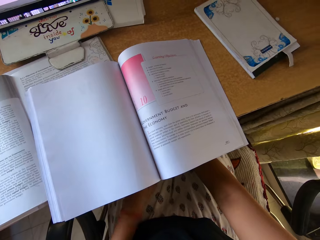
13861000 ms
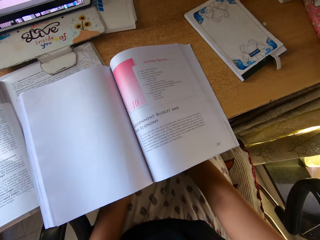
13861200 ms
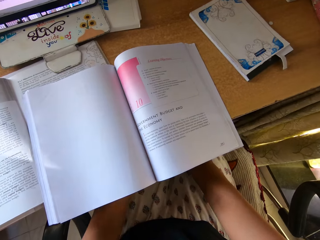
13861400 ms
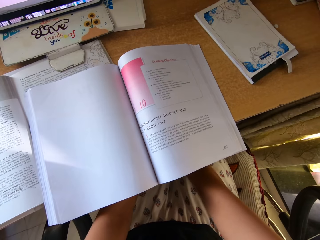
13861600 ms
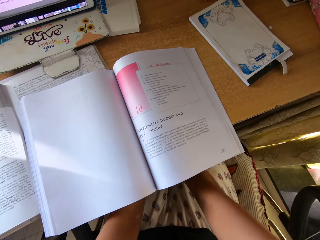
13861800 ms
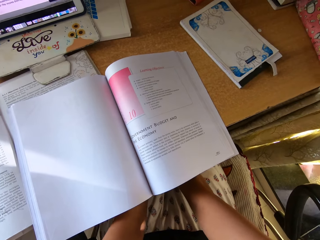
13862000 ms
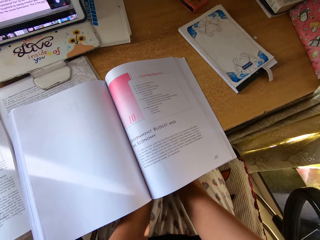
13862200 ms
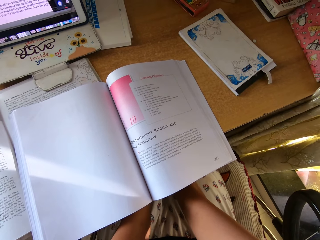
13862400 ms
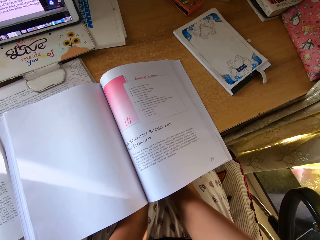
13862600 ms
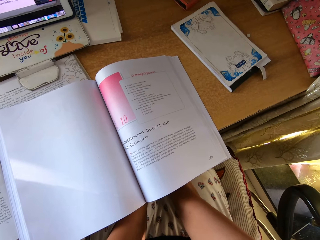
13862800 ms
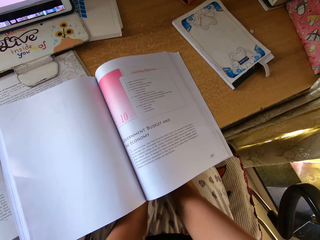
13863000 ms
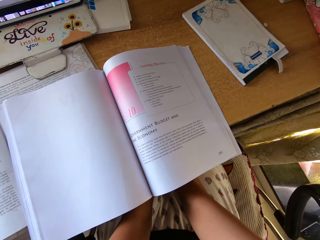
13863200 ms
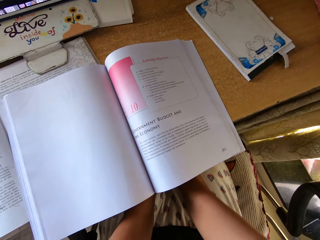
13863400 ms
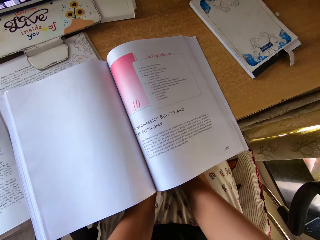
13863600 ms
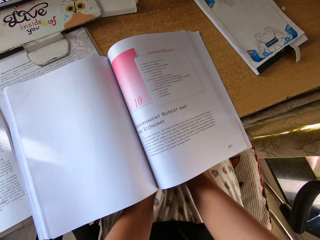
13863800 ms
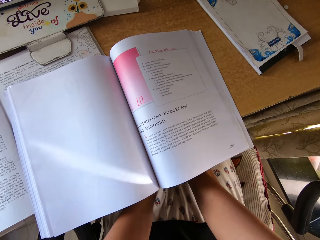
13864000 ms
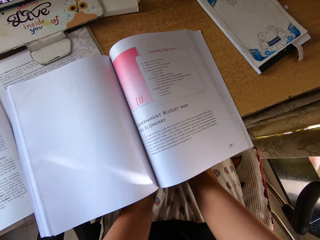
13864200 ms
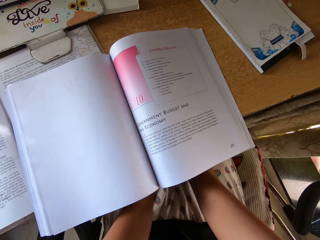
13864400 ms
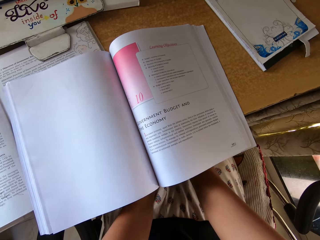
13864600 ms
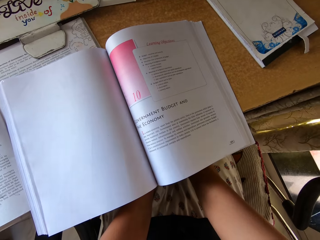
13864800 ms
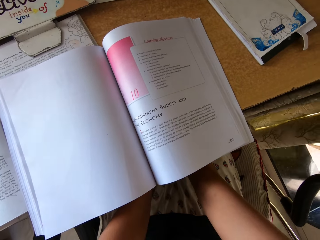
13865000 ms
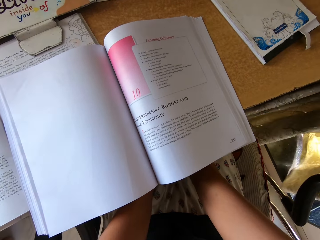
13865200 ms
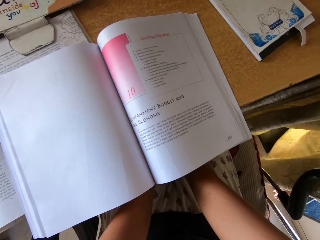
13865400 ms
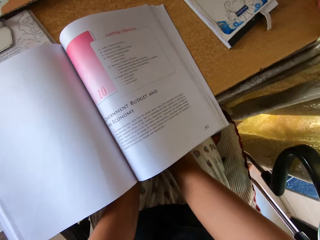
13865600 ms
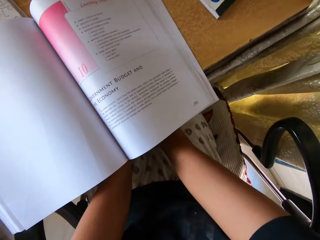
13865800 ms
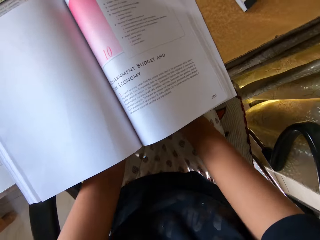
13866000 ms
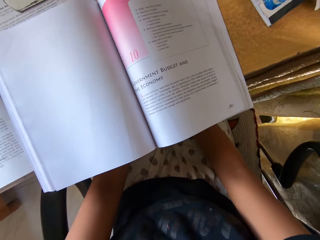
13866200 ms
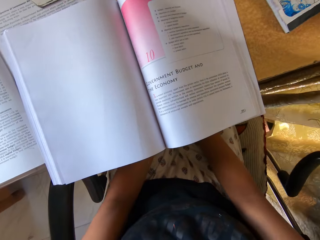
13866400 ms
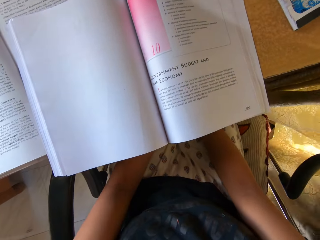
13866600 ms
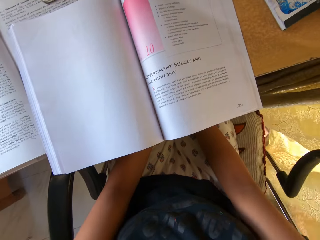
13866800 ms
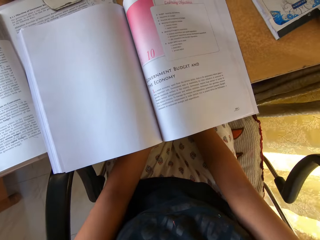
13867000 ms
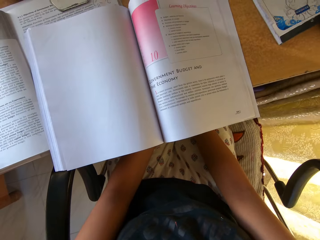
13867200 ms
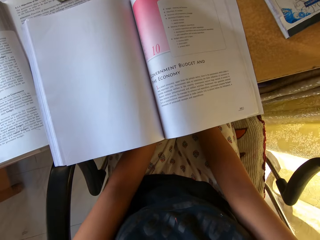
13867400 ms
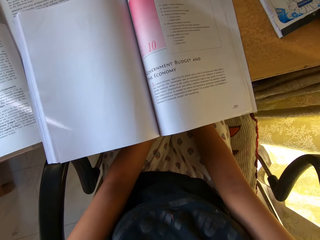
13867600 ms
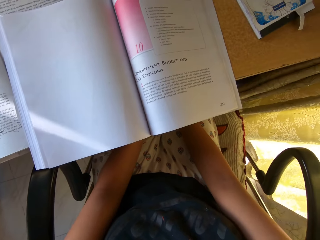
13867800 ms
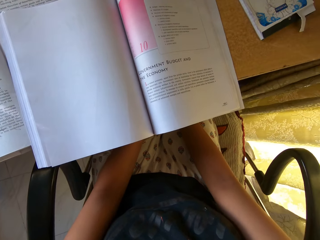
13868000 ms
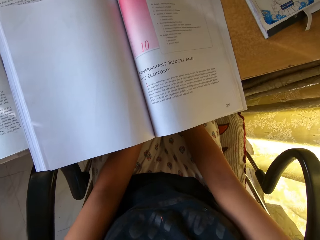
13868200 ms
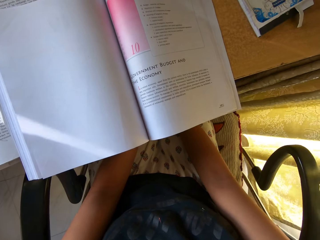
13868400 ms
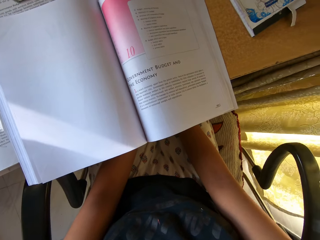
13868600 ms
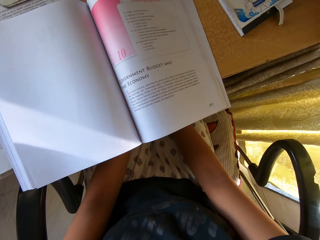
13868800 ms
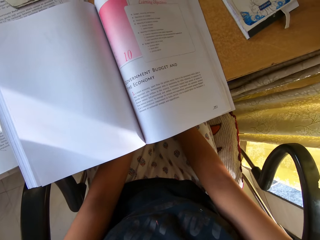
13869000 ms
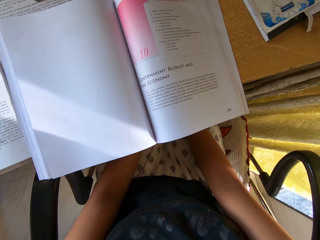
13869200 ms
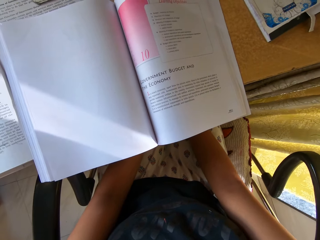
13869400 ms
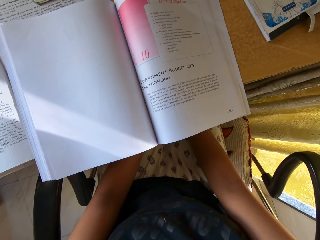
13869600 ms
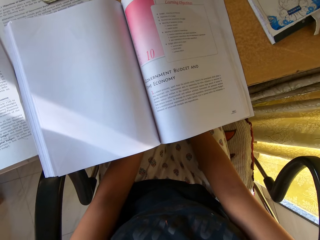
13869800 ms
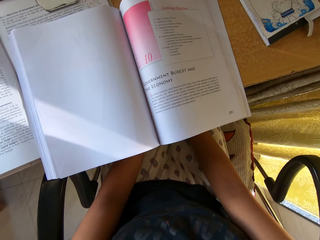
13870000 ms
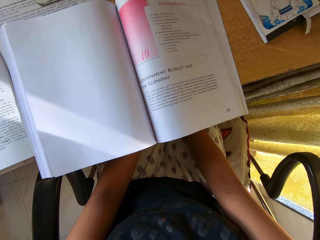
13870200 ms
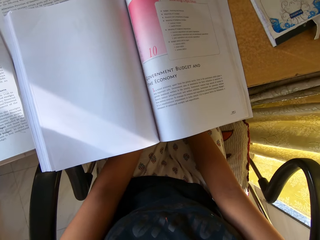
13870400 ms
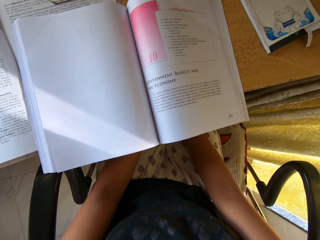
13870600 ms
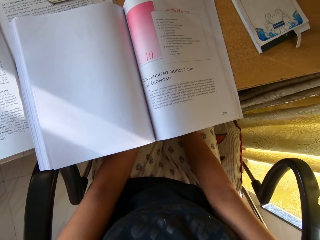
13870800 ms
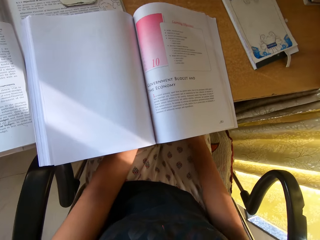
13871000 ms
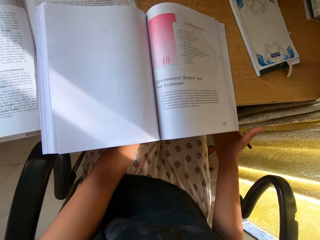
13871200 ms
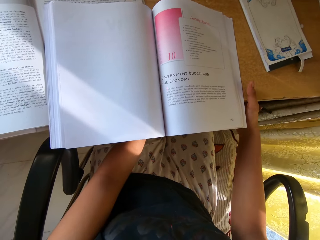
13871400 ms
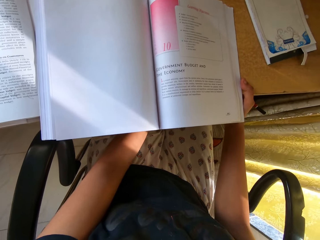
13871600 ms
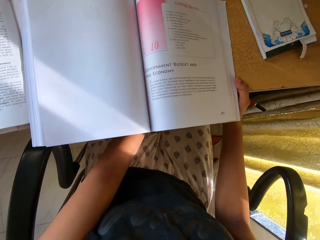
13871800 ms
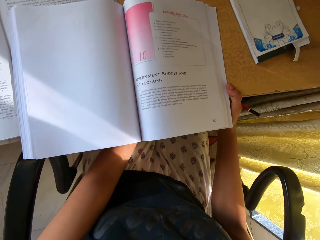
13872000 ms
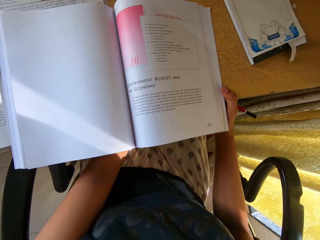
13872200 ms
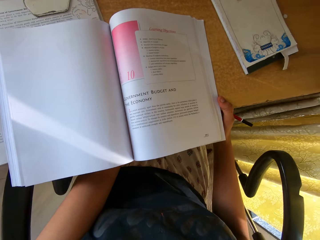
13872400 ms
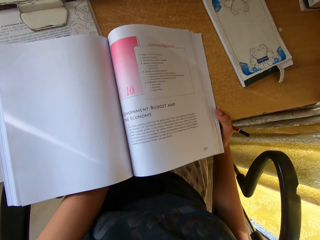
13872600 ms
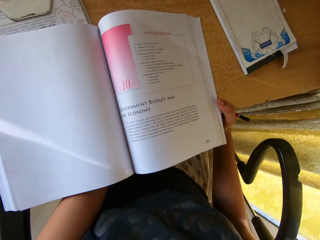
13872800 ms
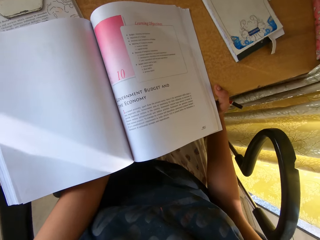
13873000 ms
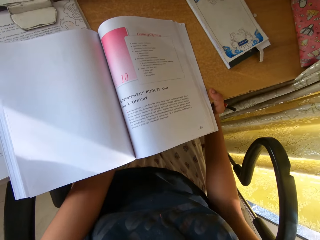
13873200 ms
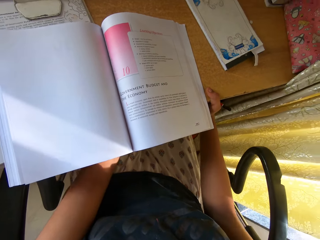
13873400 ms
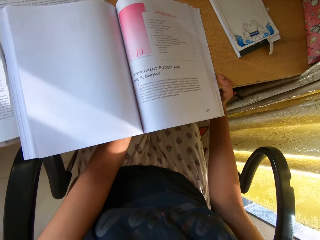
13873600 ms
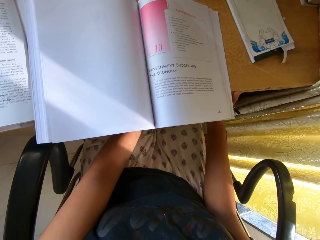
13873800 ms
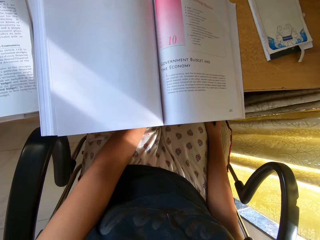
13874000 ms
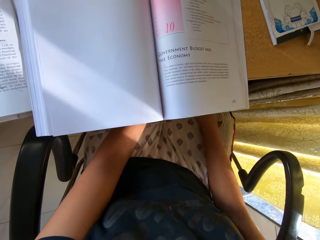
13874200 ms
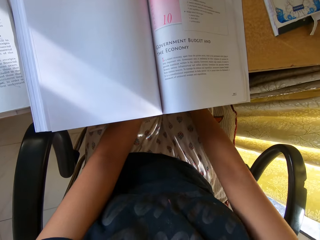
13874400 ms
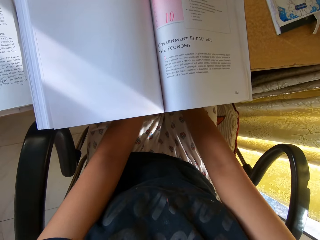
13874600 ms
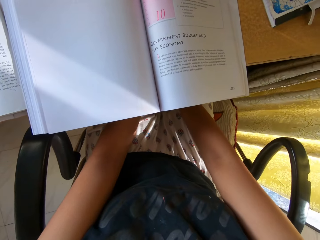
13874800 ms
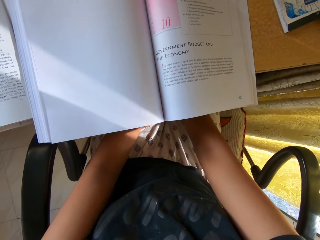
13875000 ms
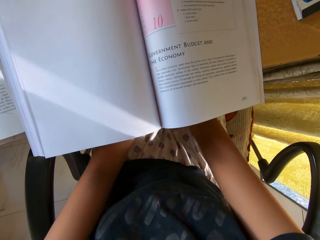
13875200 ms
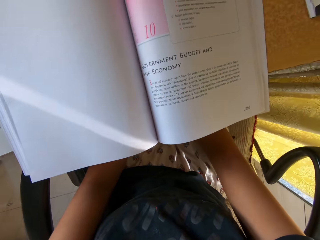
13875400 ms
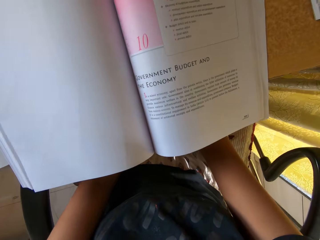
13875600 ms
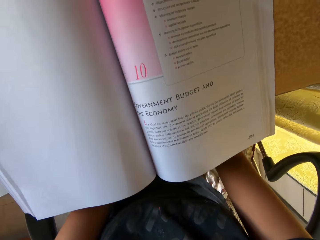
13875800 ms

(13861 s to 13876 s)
The camera wearer reads the book. They hold the table with the right hand.

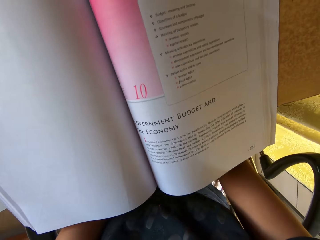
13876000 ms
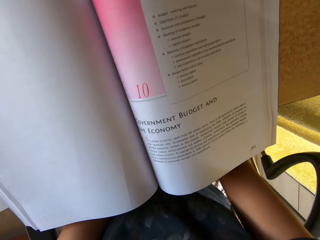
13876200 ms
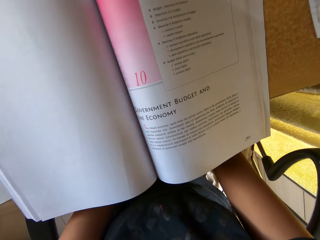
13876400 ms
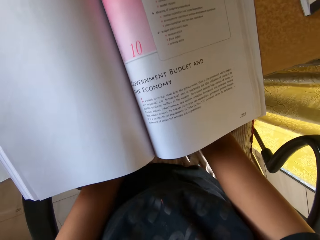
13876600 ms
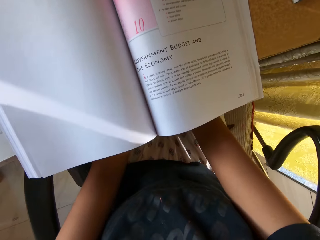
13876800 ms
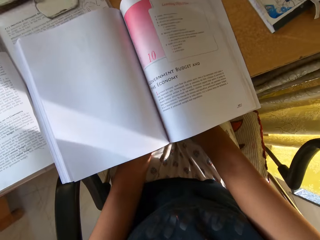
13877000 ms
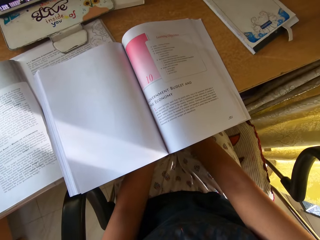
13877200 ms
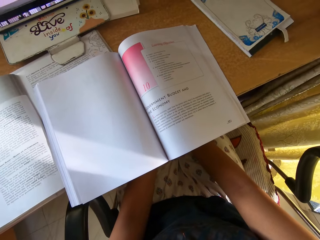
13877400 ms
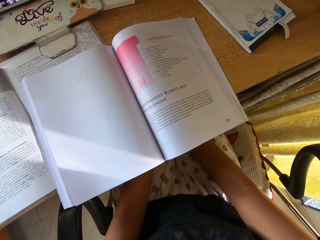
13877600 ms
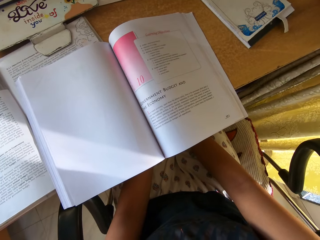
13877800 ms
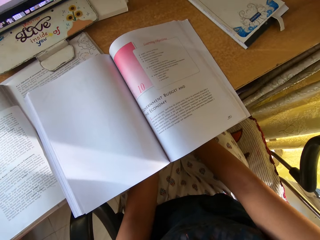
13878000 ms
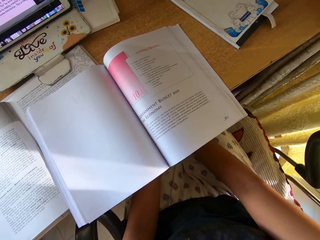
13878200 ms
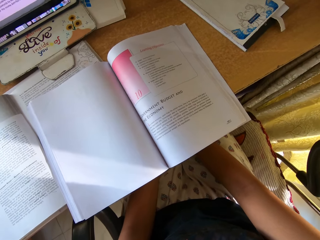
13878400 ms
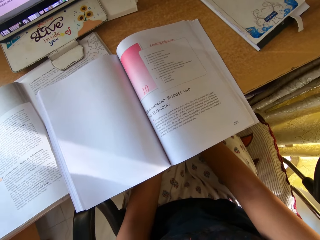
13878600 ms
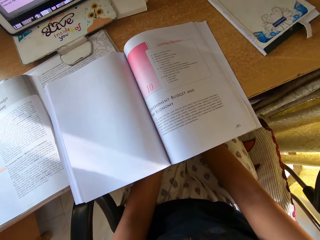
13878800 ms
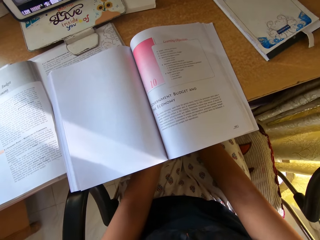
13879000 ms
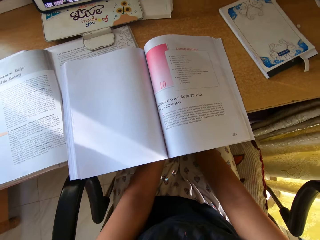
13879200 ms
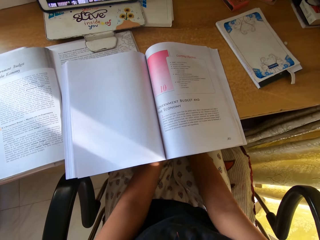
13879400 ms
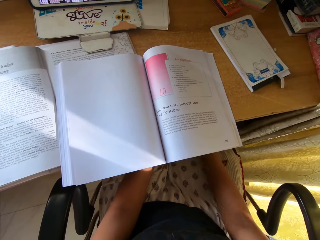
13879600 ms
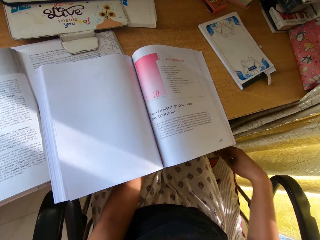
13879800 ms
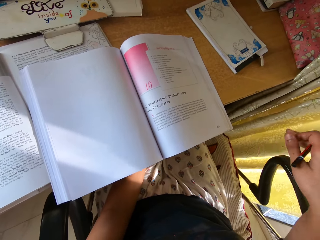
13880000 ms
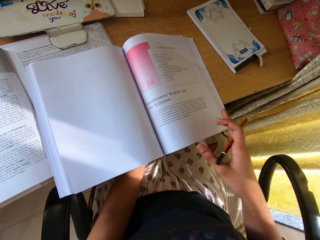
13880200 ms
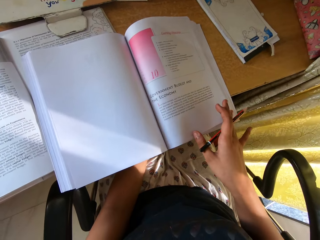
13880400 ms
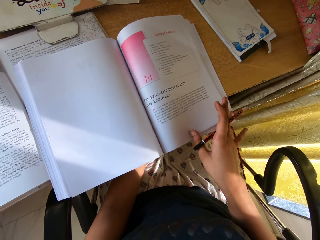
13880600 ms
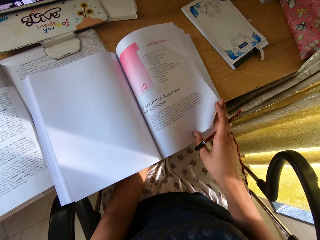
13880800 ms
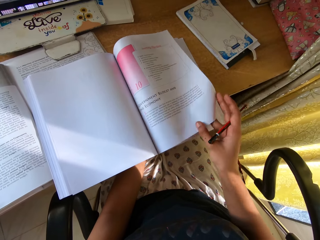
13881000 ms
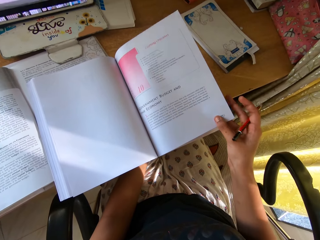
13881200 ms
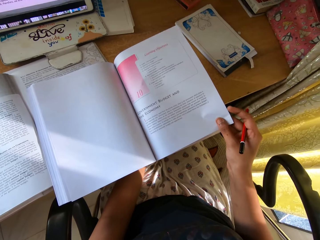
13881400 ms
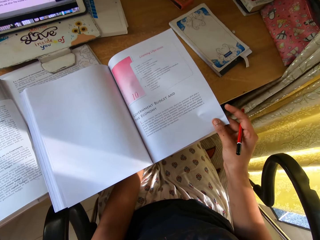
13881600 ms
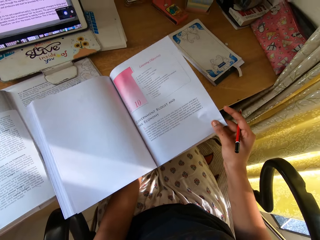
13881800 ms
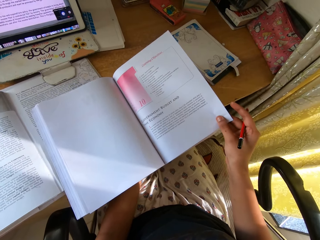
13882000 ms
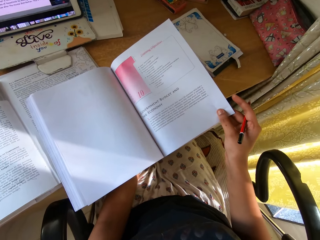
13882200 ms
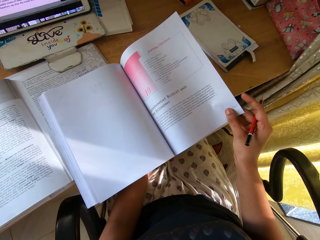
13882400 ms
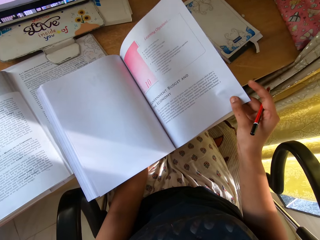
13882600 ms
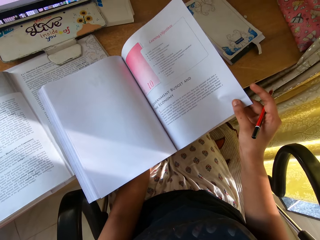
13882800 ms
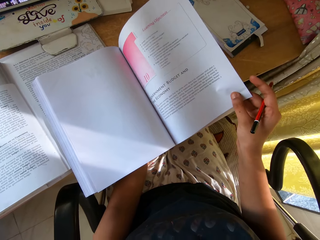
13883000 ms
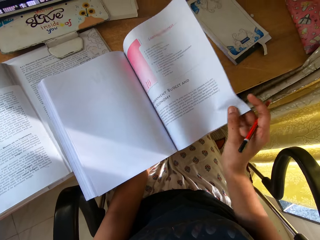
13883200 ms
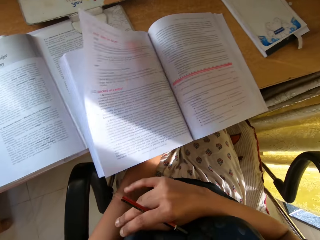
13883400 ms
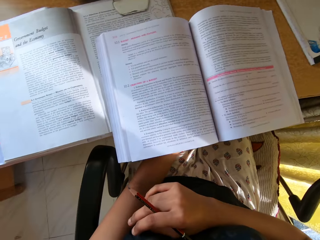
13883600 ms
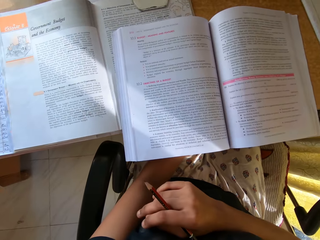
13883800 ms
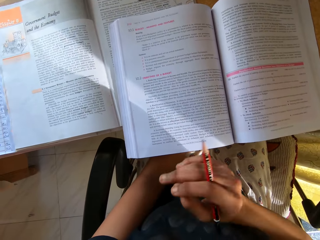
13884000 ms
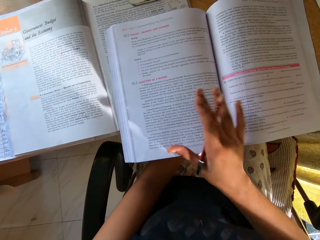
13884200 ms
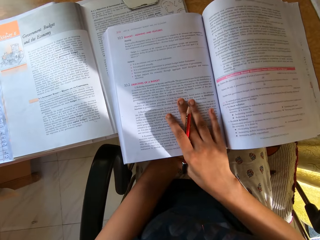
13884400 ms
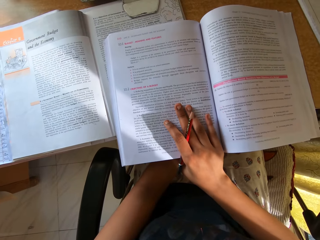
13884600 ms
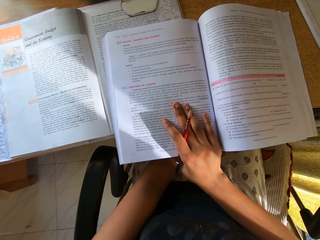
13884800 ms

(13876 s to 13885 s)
The camera wearer reads the book. They hold the page. They flip to another page. They peruse the pages with the right hand.
